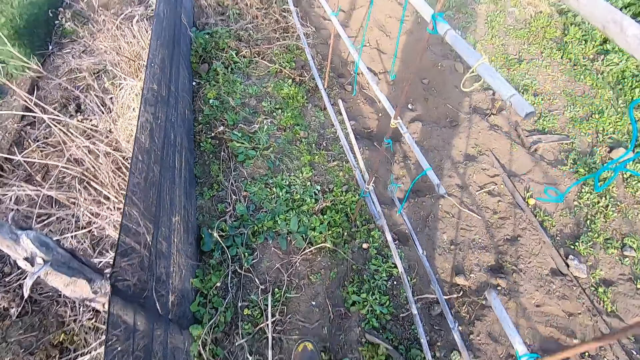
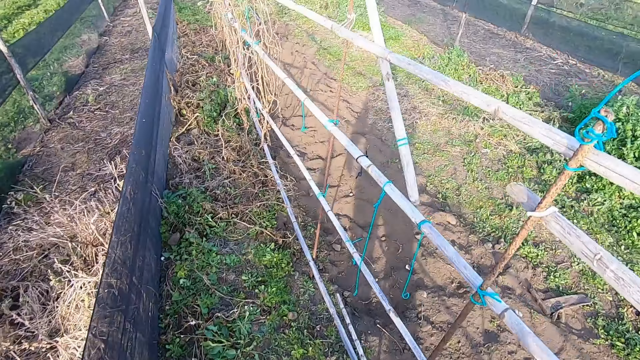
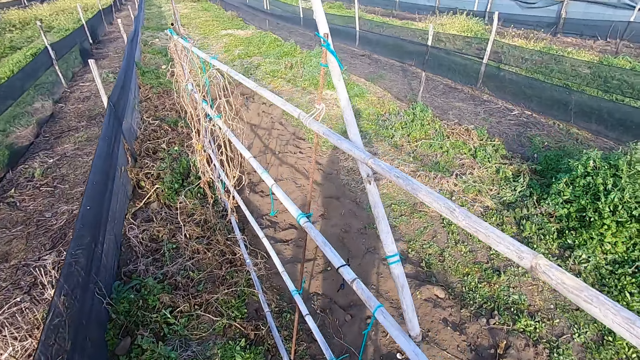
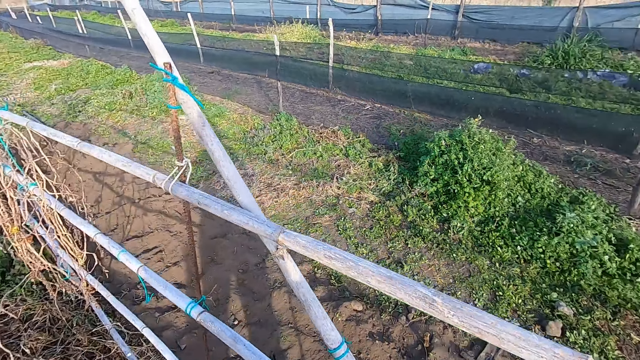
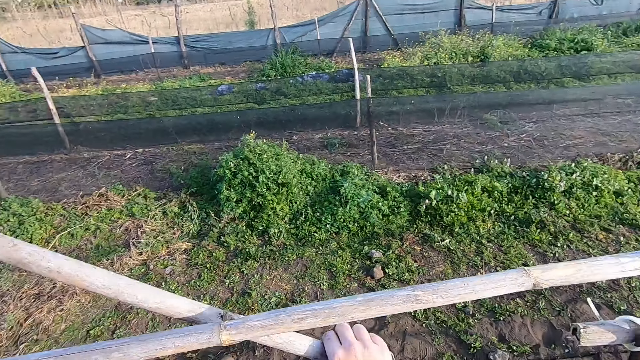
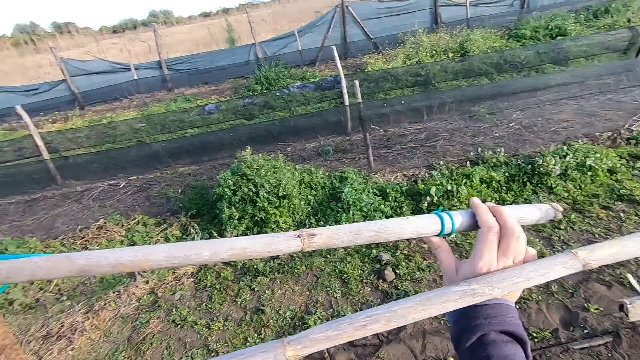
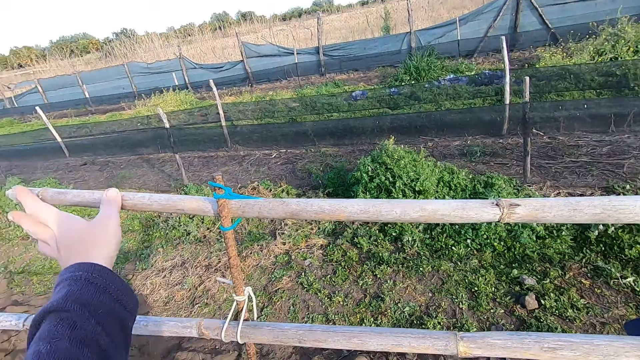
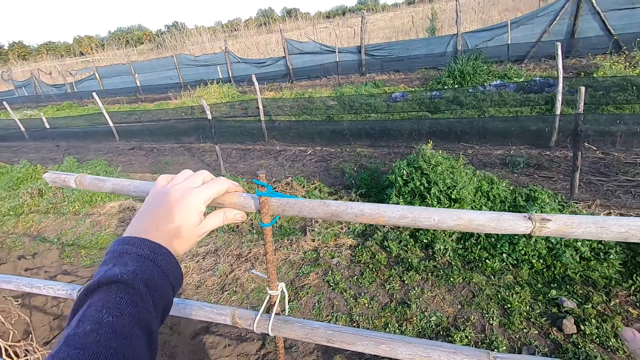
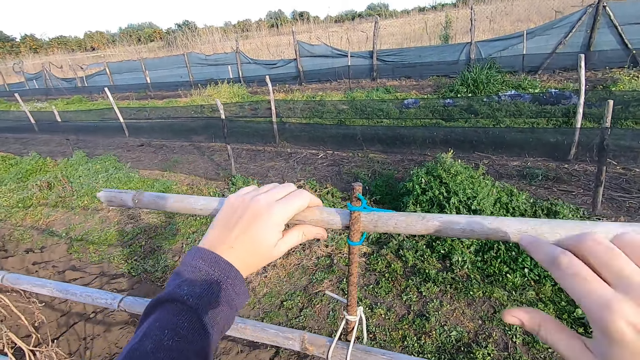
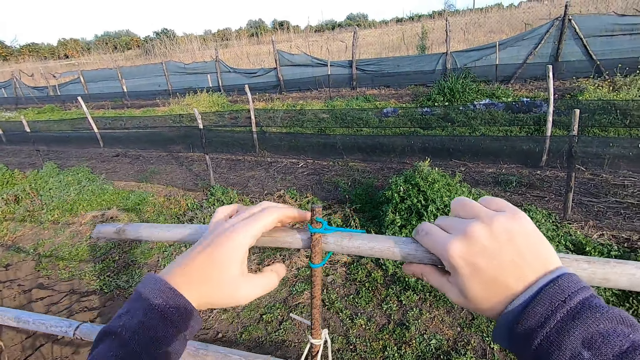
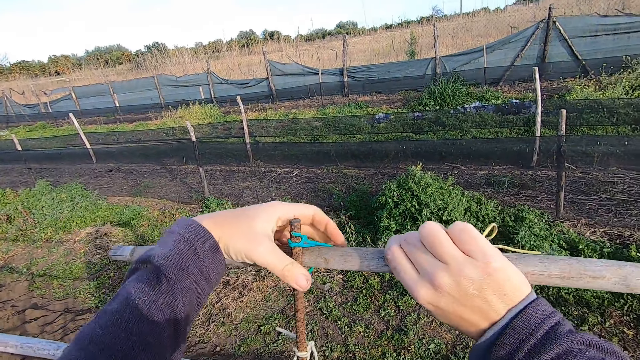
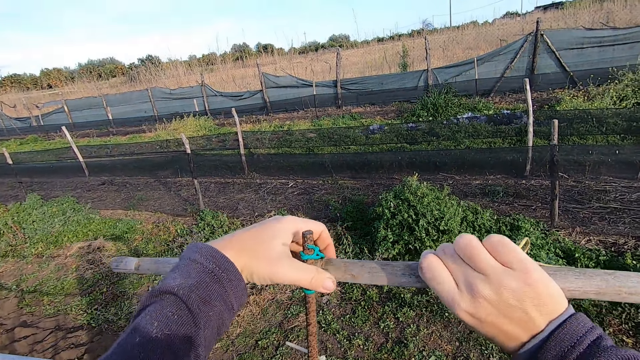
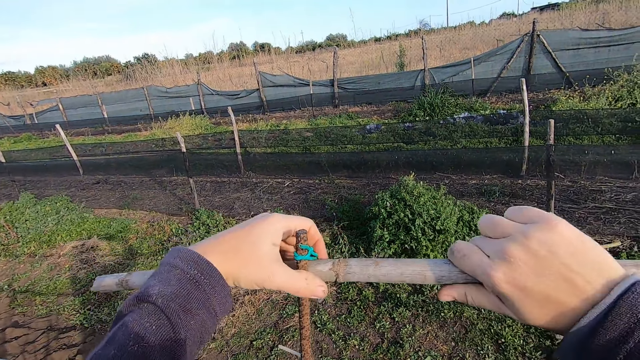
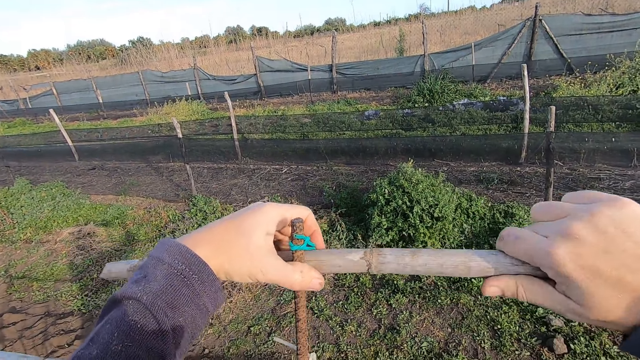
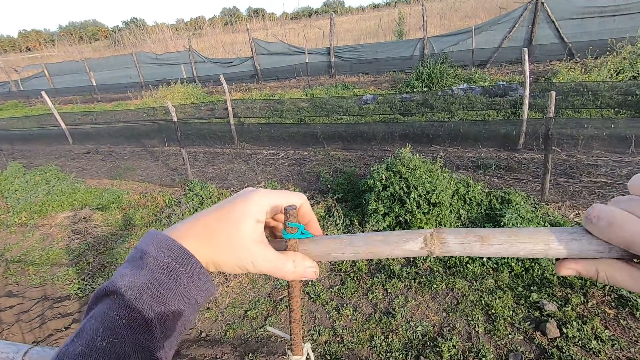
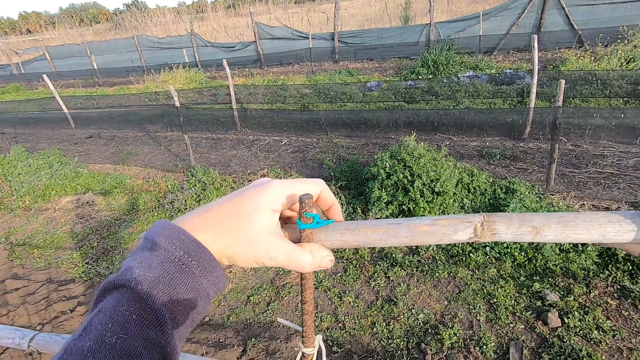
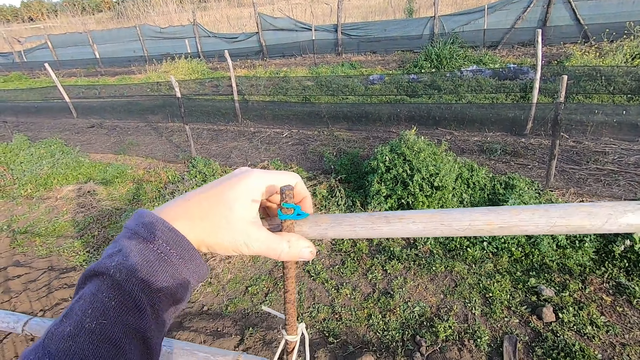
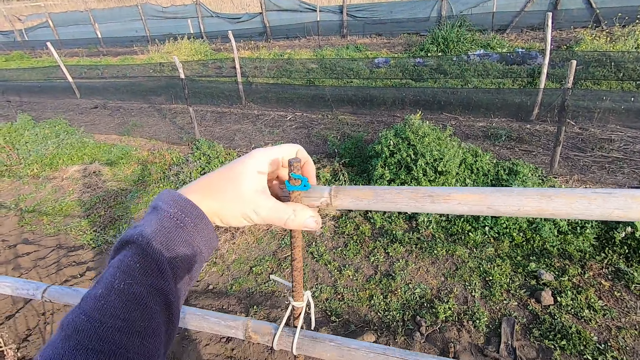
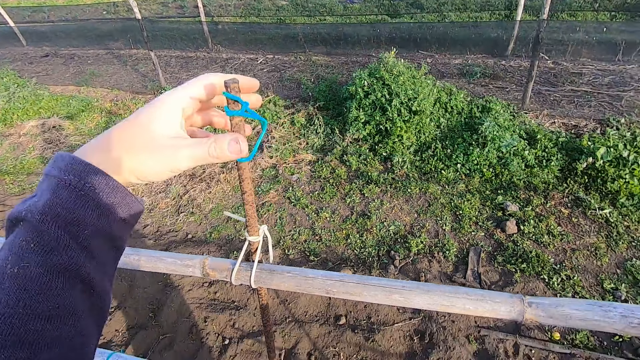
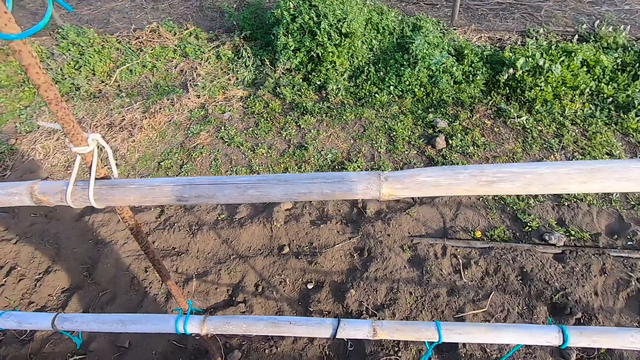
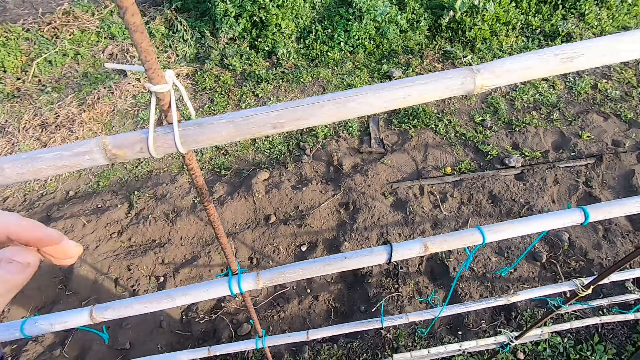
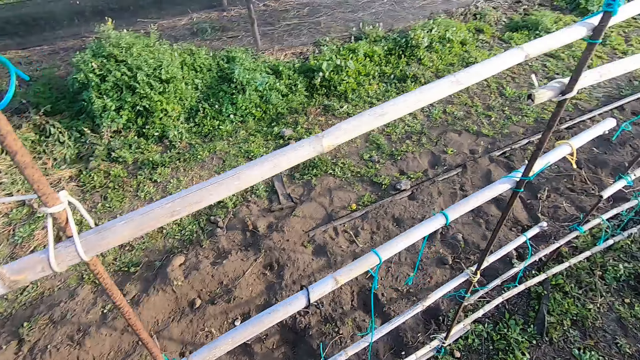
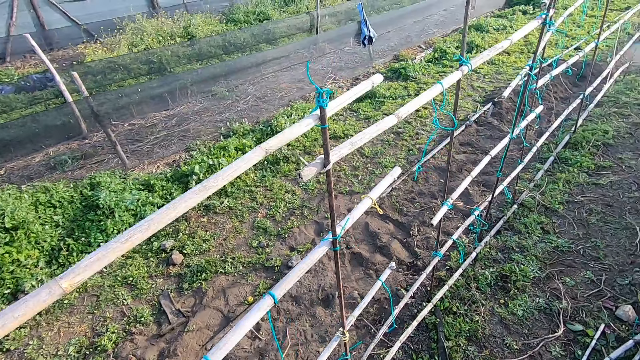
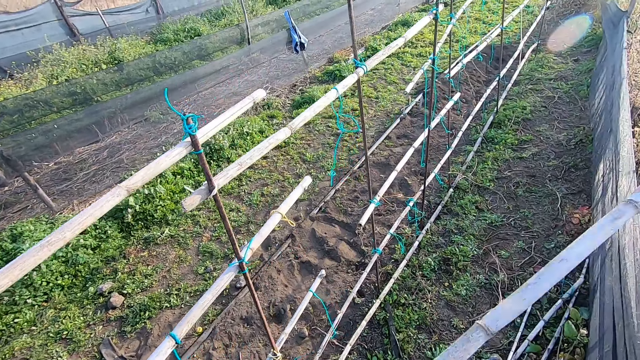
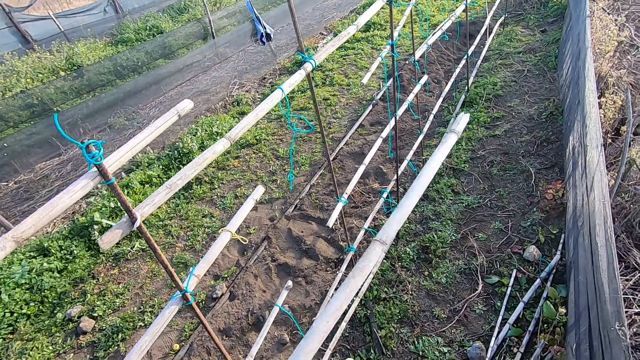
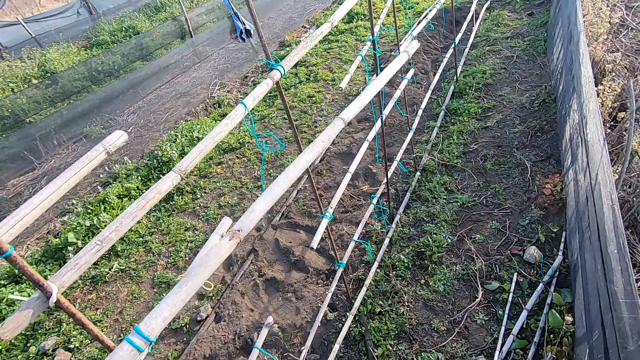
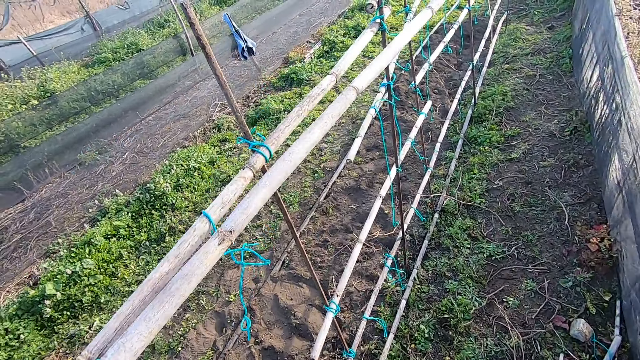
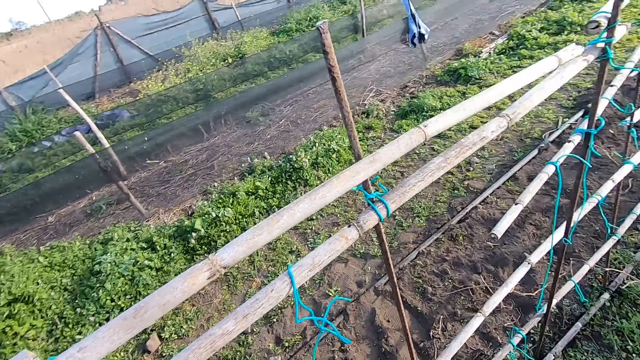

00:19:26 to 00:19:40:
The camera wearer raises the wood or pole with the right hand. They hold the wood with the left hand. They inspect the pole. They pull the wood out of the iron rod with the right hand. They remove the pole. They look around.

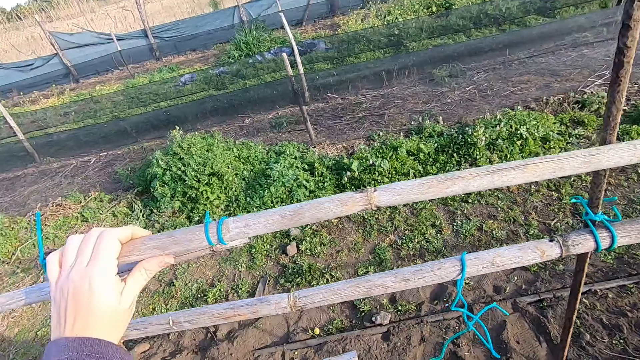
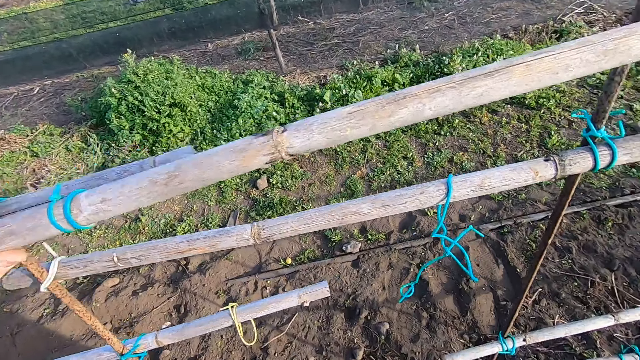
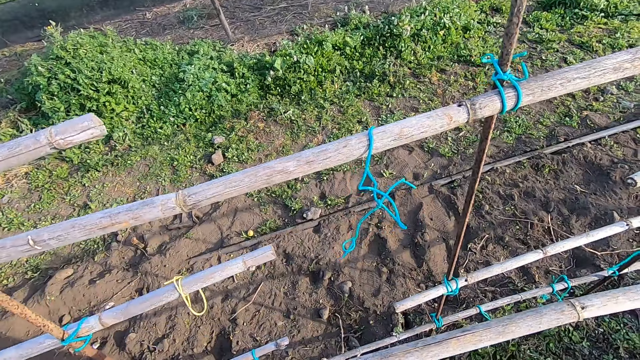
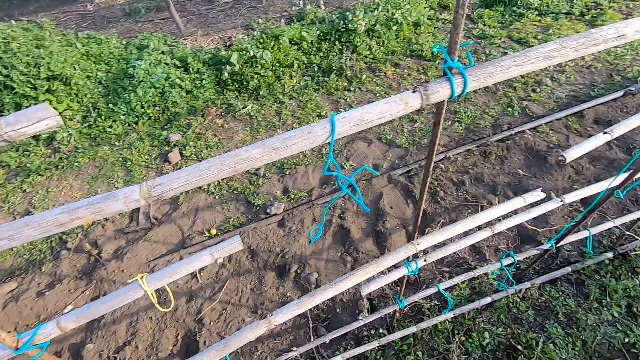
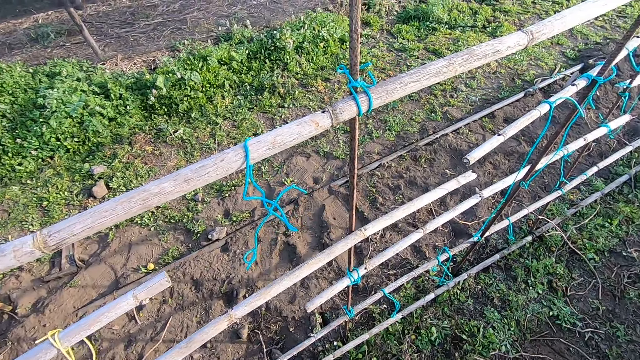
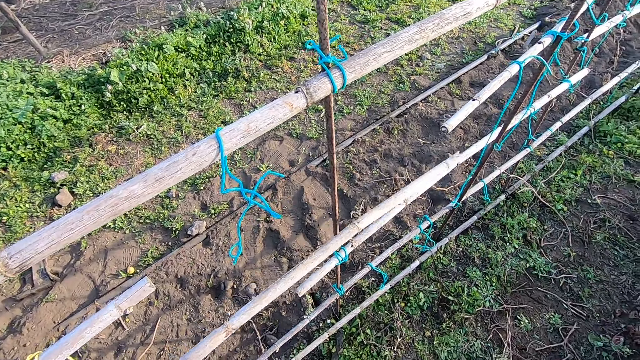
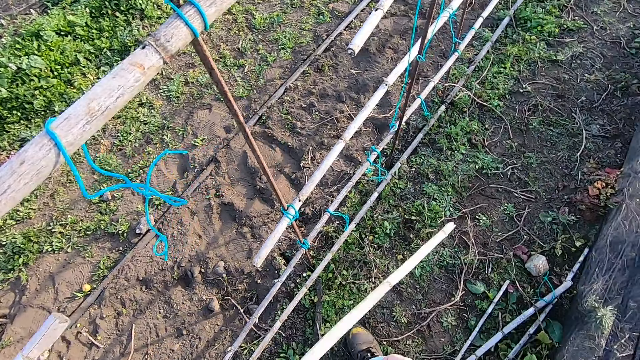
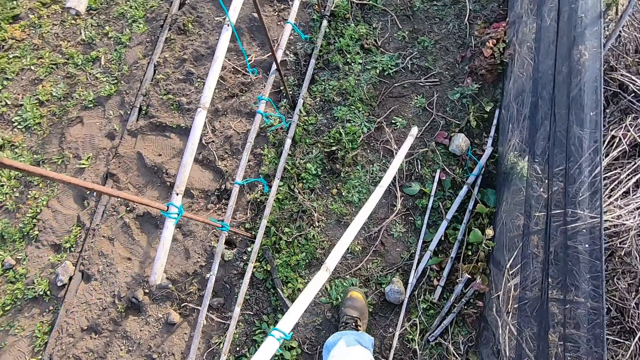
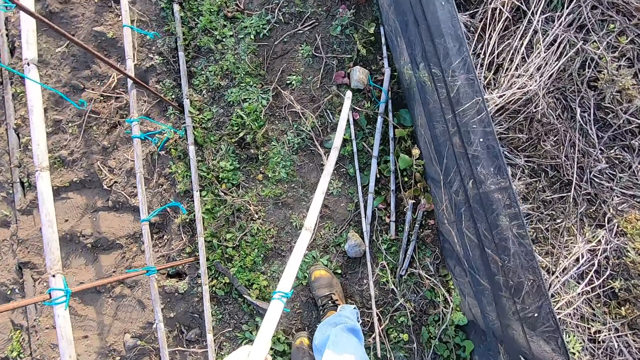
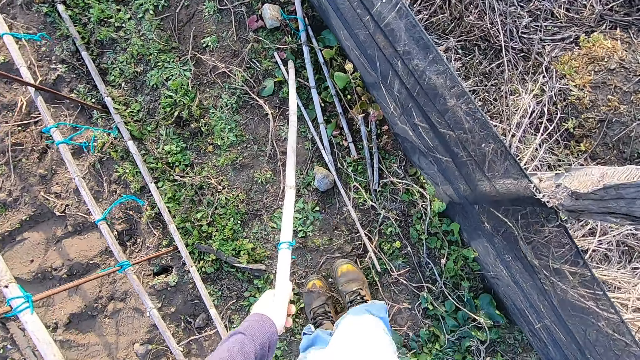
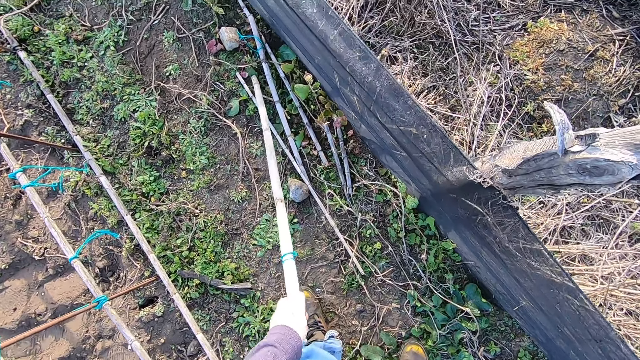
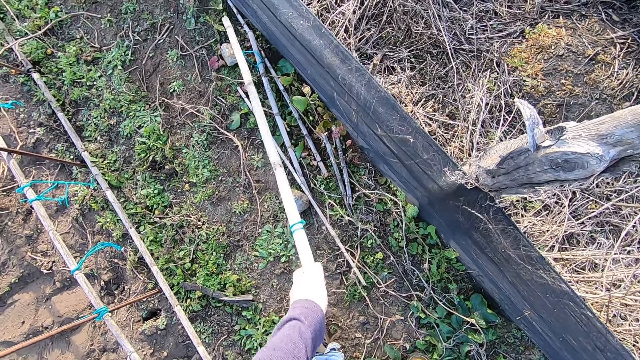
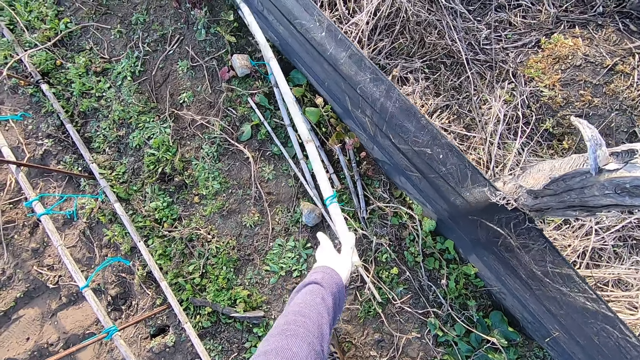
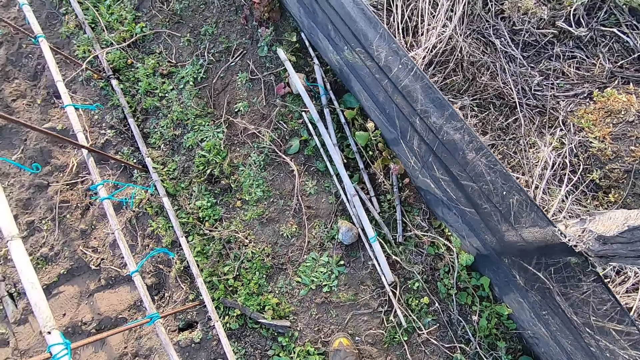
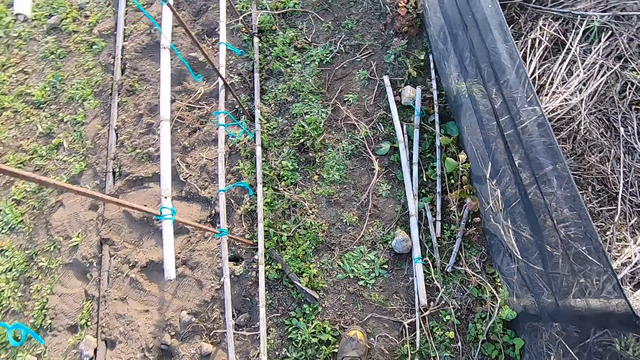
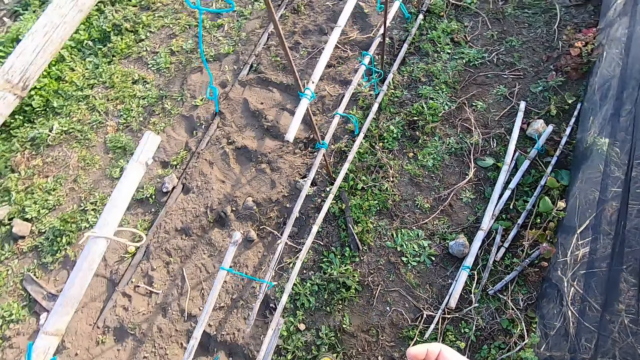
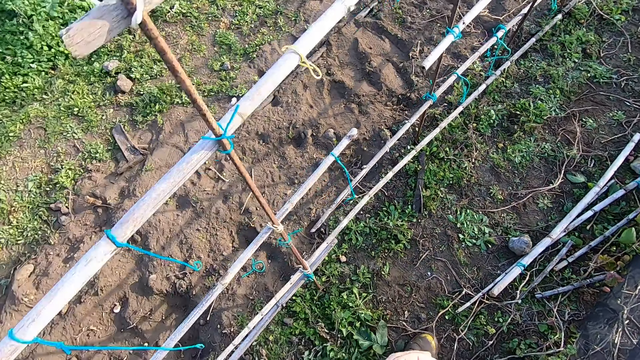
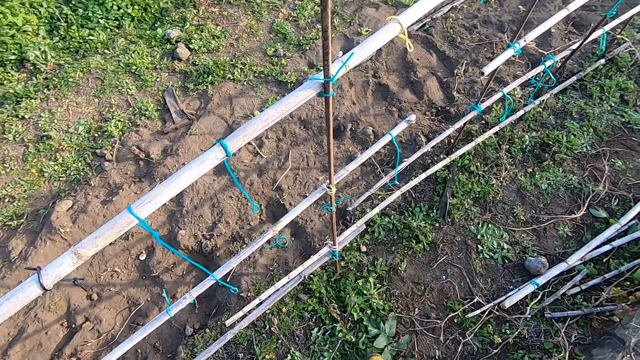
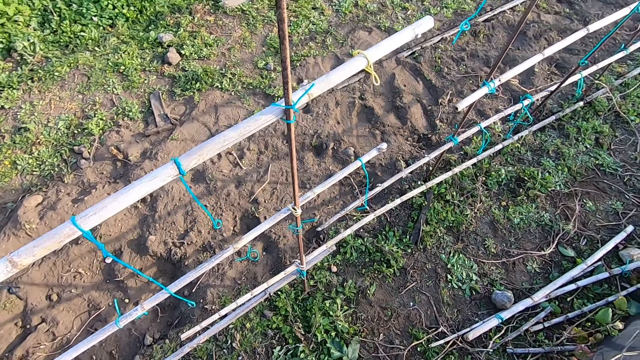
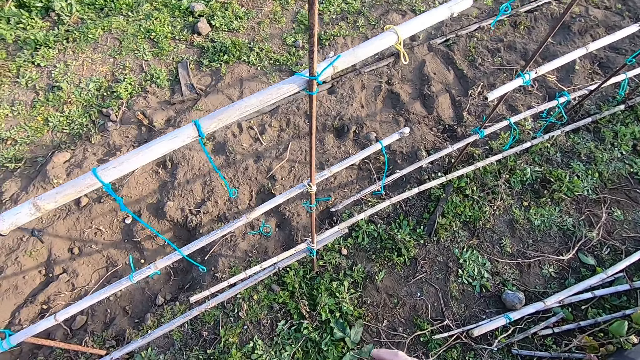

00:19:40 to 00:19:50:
The camera wearer holds the pole in place. They stare at the fence. They measure the wood on the iron rods. They throw the pole on the ground. They look around.
